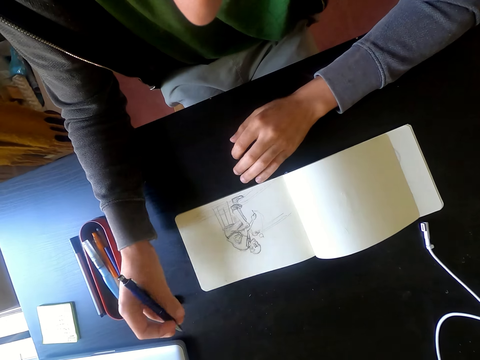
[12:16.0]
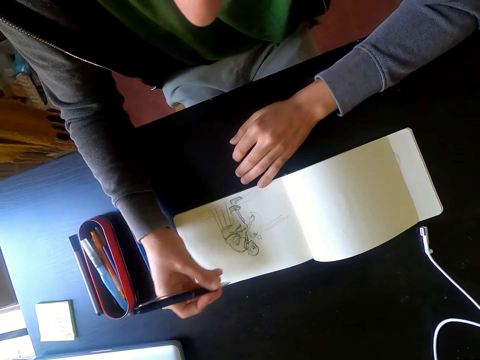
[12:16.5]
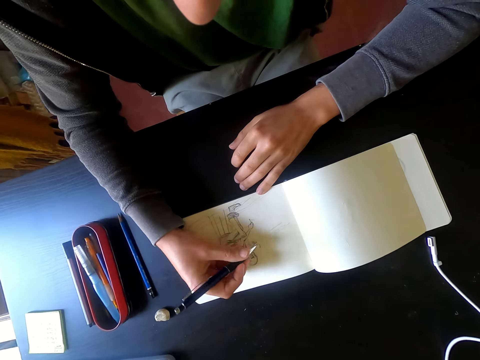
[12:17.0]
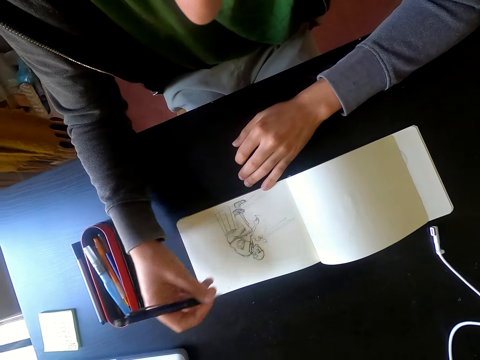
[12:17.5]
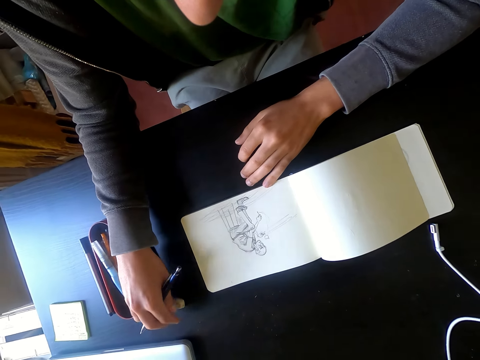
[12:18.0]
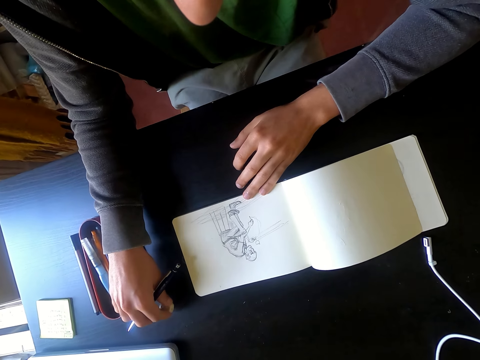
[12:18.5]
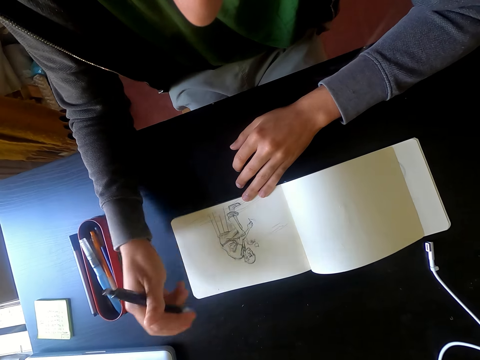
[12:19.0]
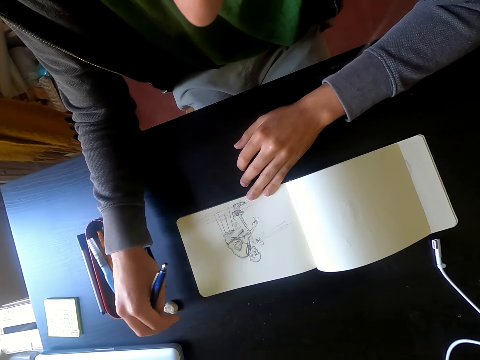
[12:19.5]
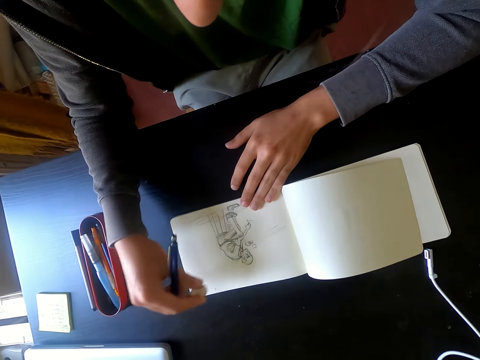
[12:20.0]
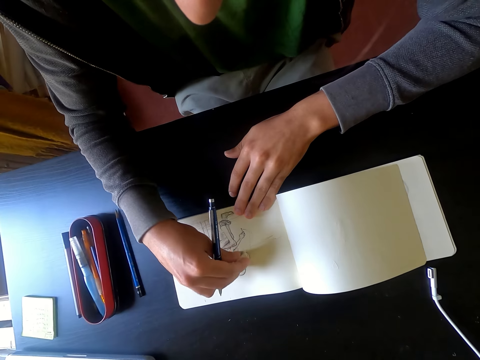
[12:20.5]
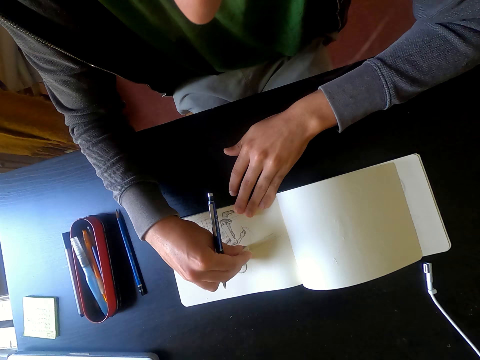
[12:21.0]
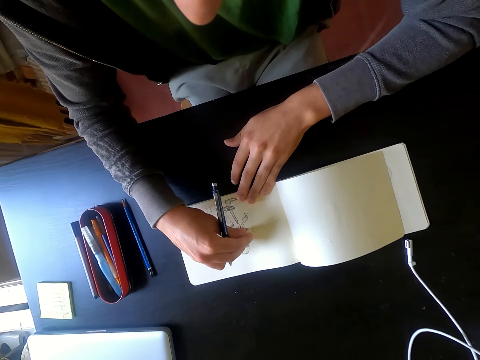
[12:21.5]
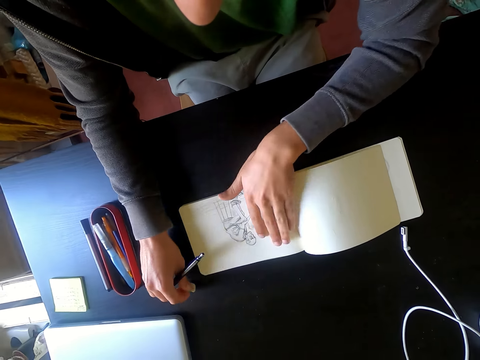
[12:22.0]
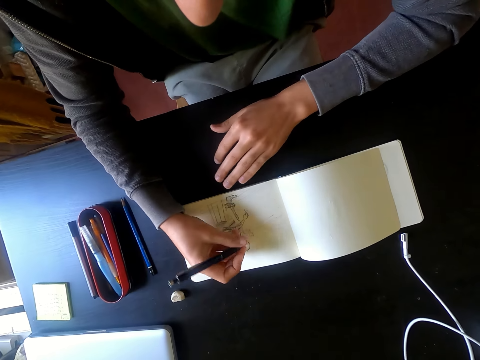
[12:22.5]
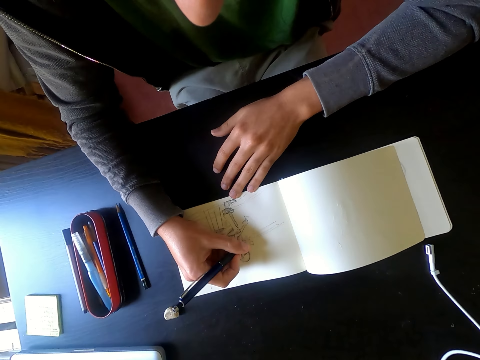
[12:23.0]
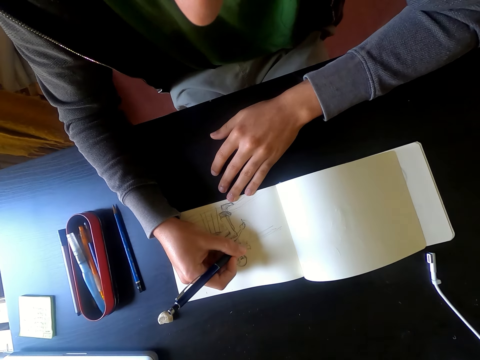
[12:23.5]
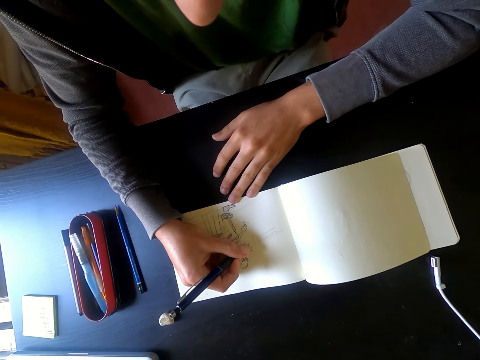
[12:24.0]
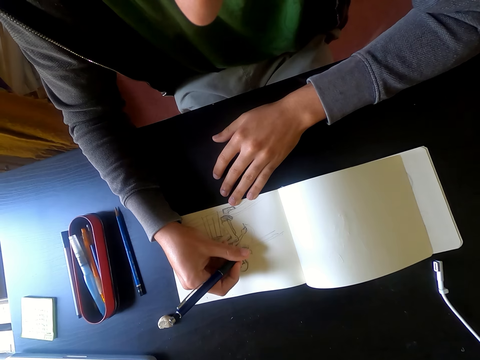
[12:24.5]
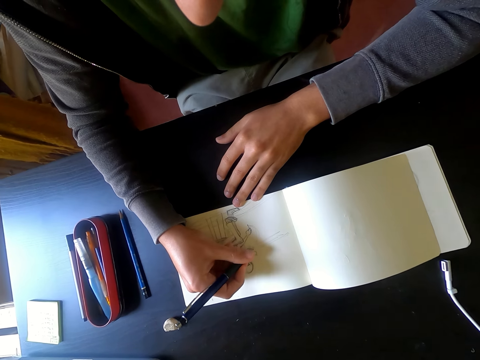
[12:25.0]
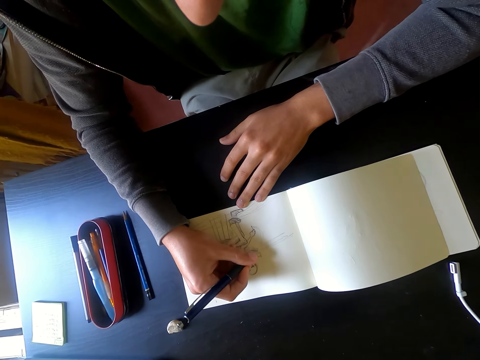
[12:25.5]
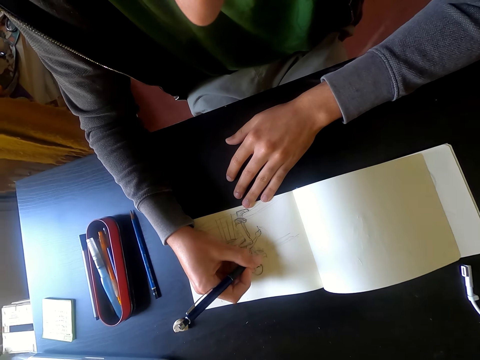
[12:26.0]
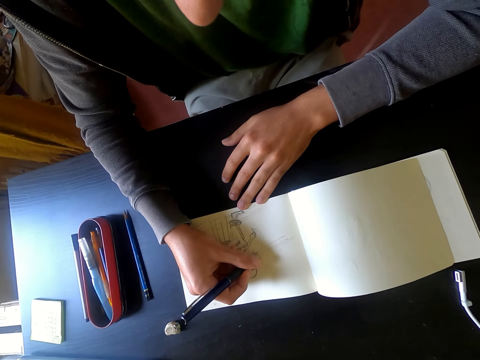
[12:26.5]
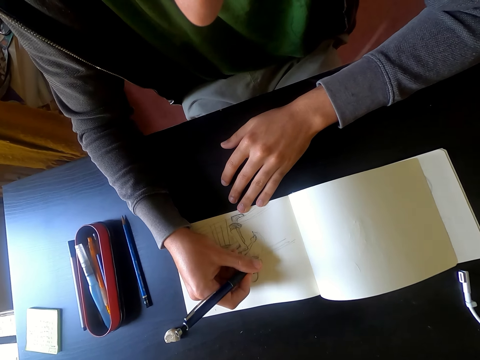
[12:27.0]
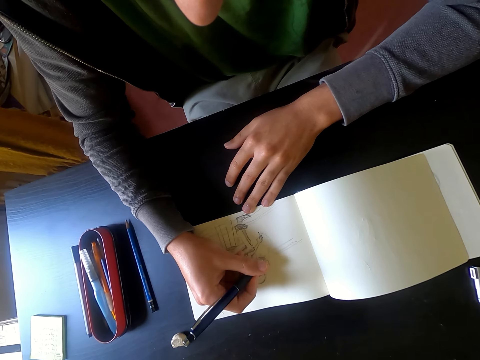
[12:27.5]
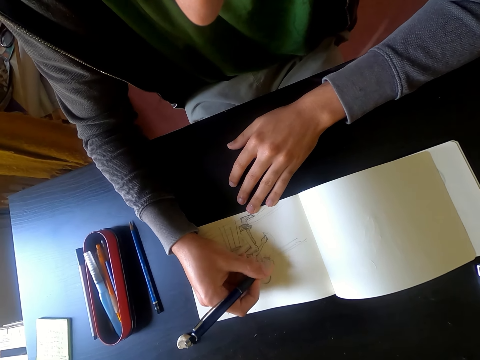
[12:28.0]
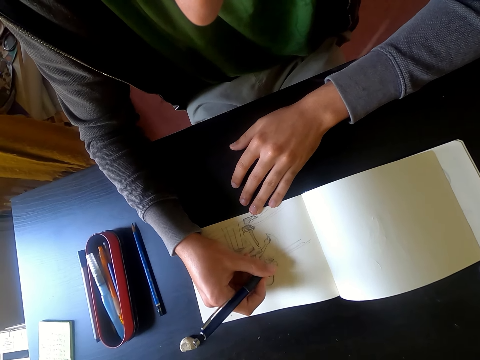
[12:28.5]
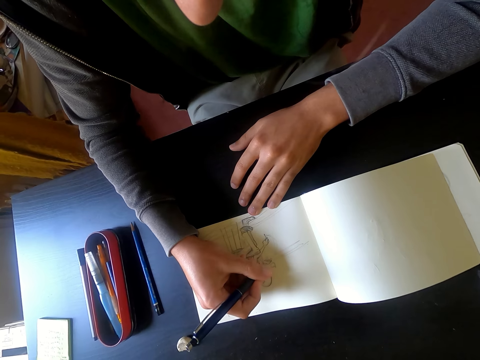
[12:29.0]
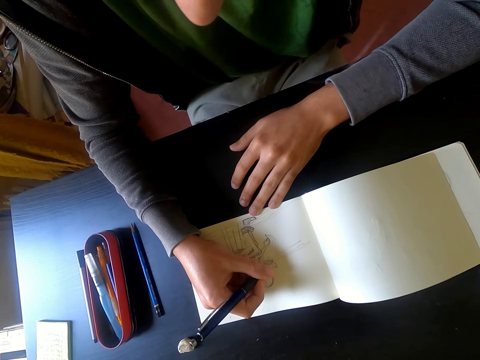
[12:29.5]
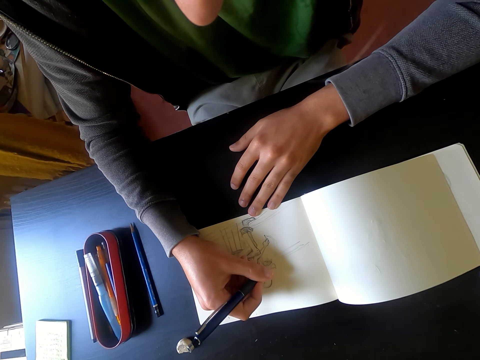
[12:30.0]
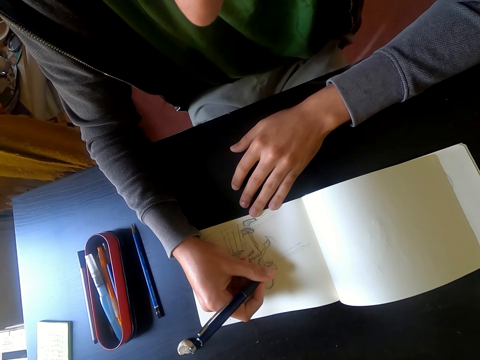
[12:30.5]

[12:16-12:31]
The camera wearer stops drawing. He picks up a rubber on the table. He erases the picture with the rubber. He wipes on the picture with his left hand and puts the rubber on the table. He draws a picture on the piece of paper with a pen.

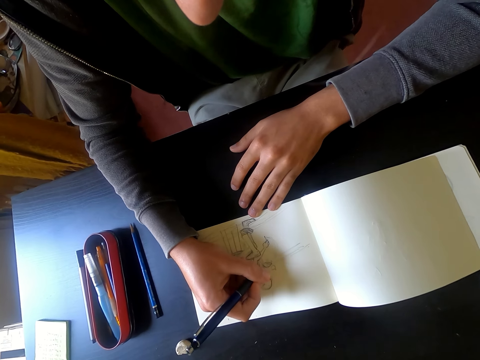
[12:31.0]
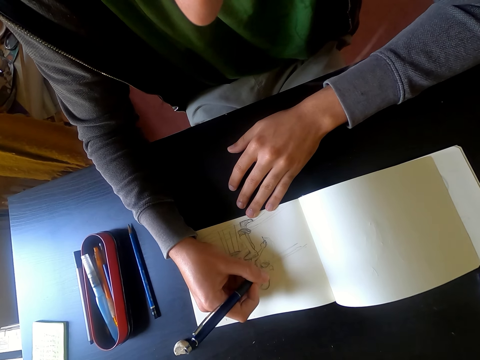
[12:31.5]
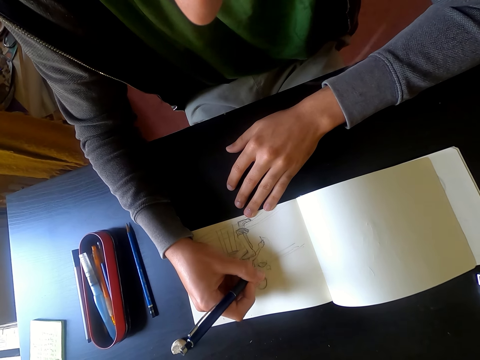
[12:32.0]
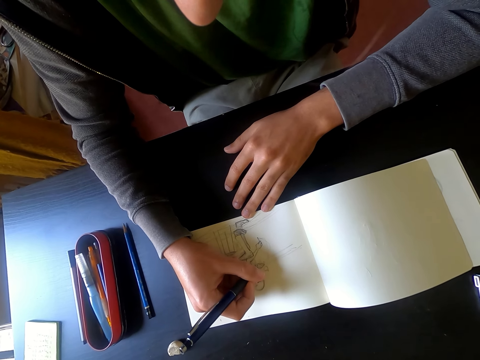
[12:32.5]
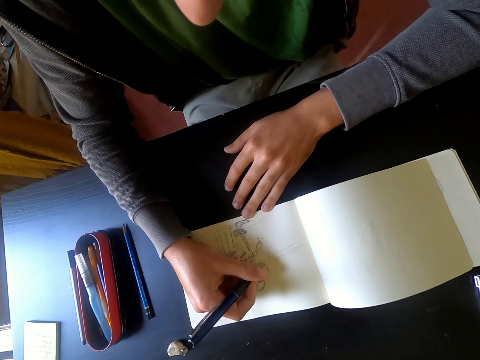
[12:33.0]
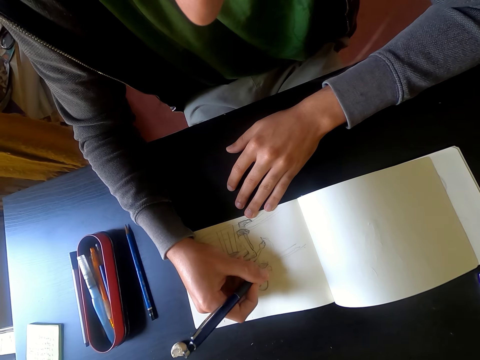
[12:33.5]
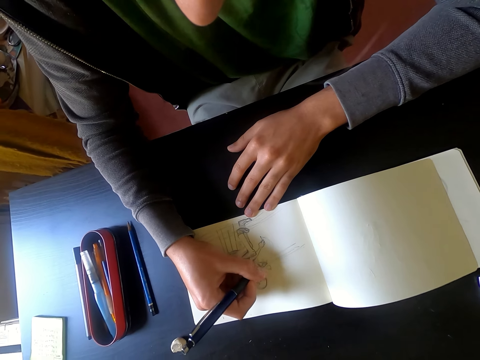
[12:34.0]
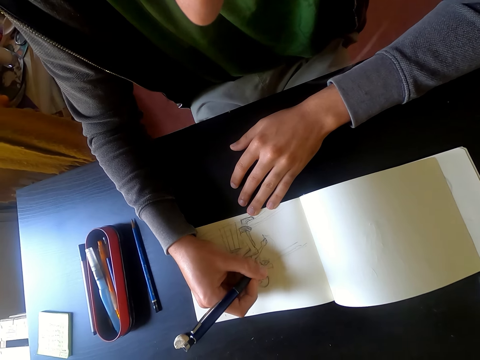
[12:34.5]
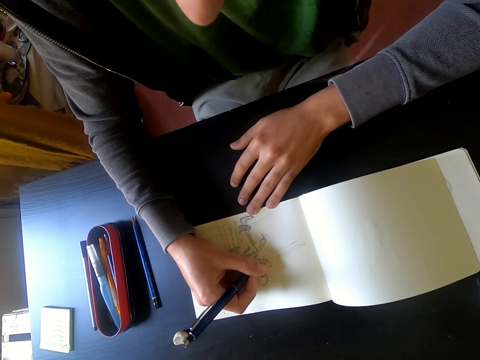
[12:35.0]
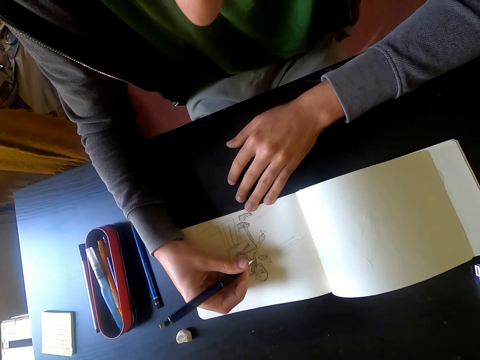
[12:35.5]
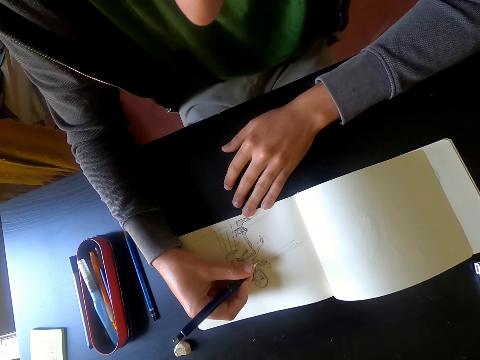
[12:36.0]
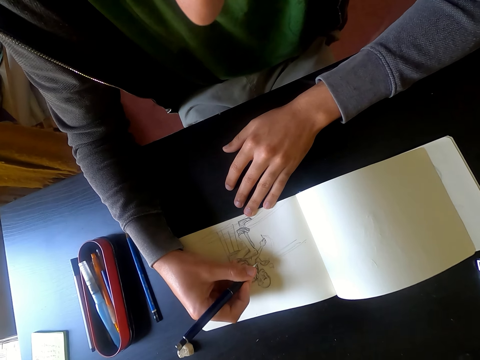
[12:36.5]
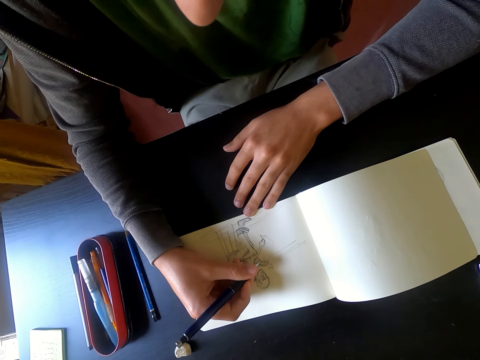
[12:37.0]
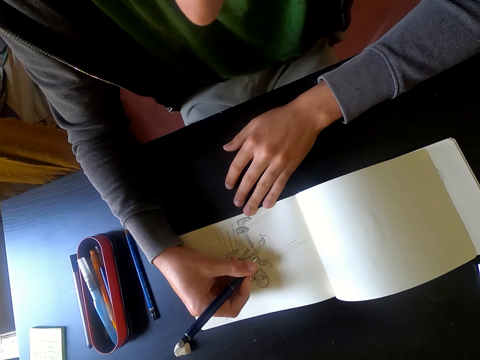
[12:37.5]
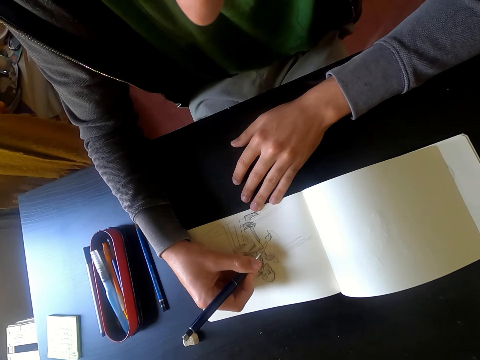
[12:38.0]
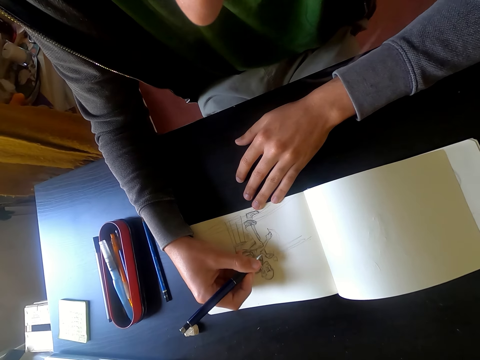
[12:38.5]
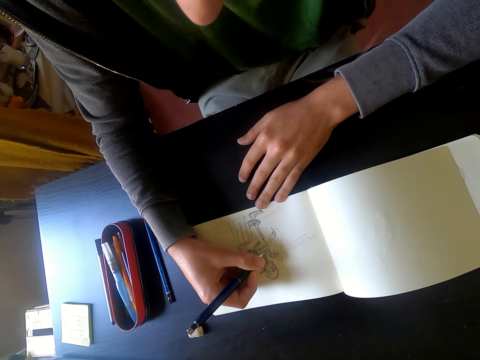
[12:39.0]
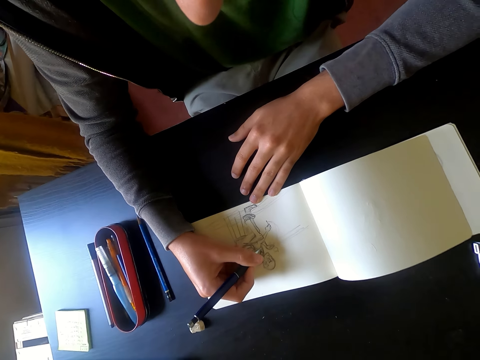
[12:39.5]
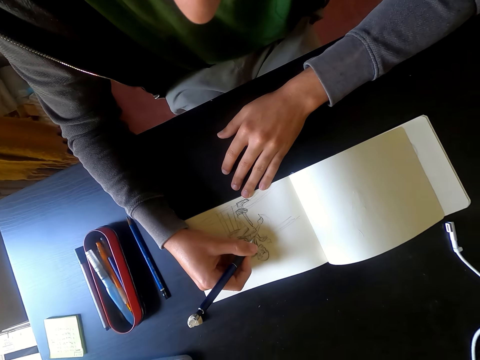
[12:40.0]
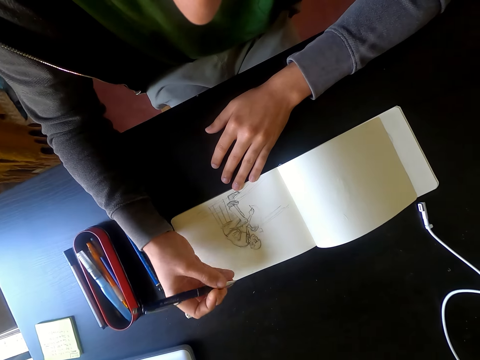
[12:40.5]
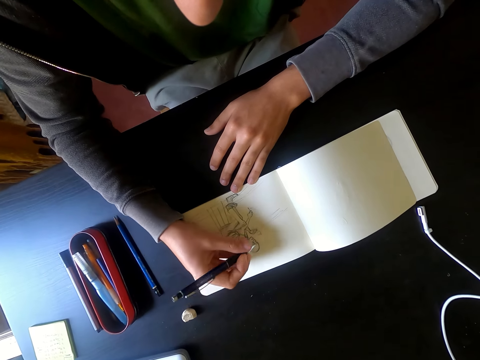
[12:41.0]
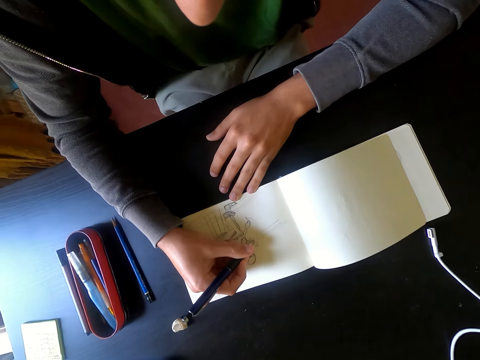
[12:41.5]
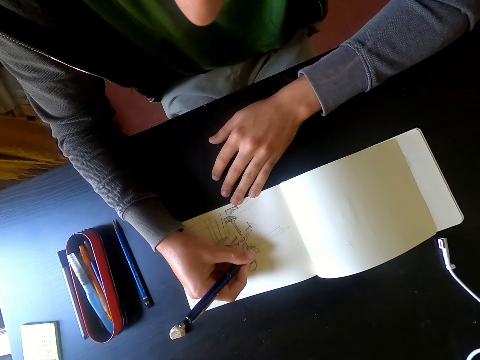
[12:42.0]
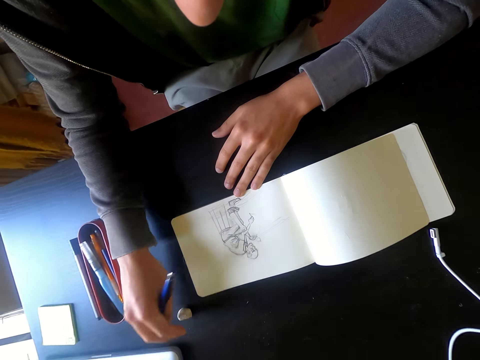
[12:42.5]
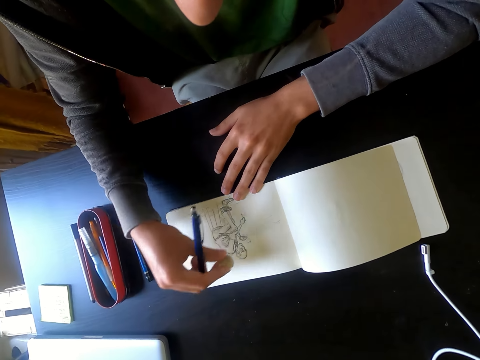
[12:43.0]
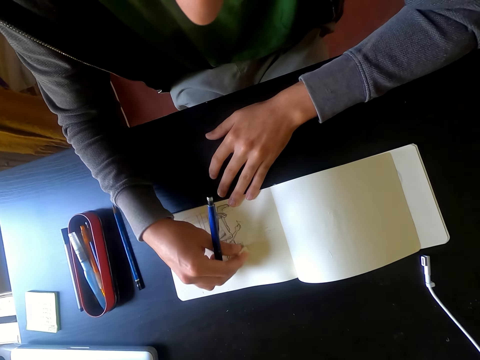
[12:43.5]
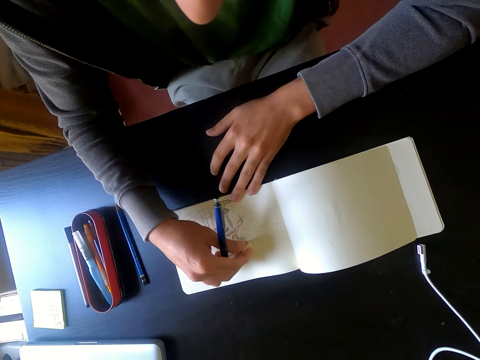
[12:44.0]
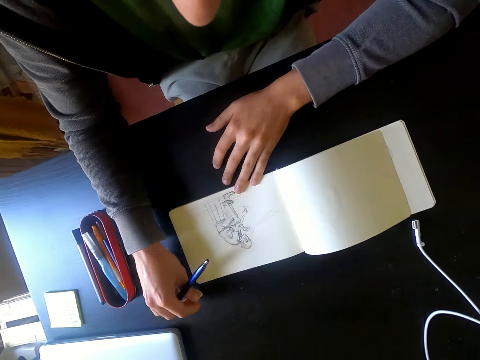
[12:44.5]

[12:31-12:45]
The camera wearer picks up a rubber on the table. He erases the picture with the rubber and puts the rubber on the table.
